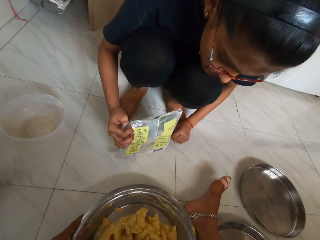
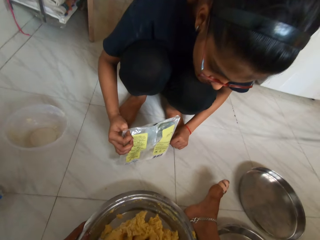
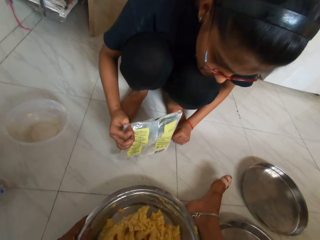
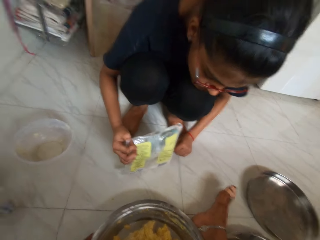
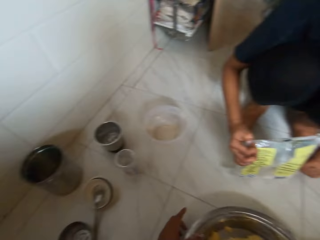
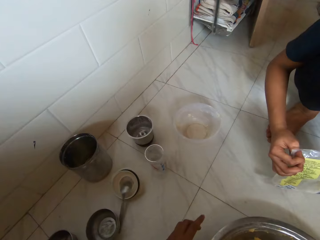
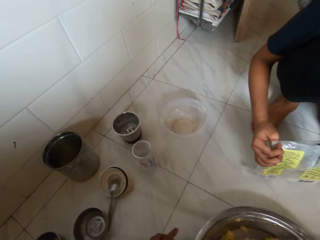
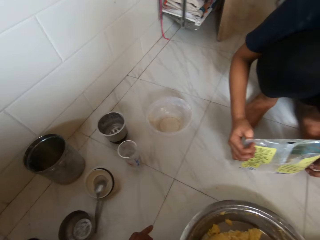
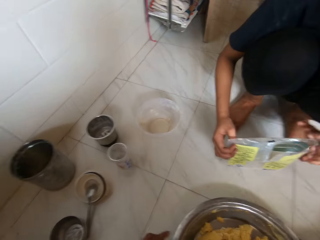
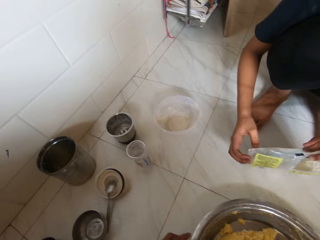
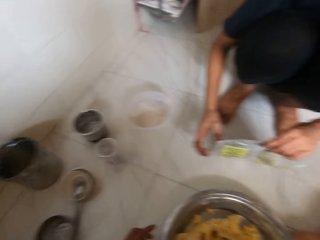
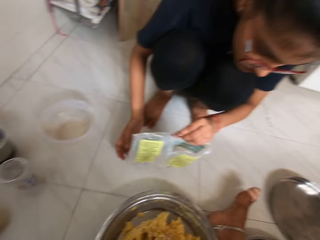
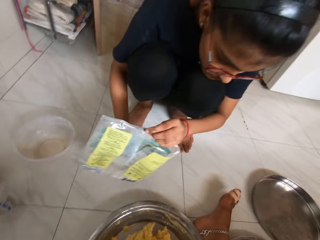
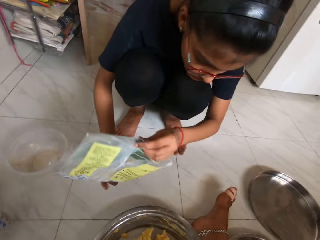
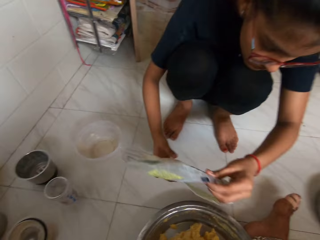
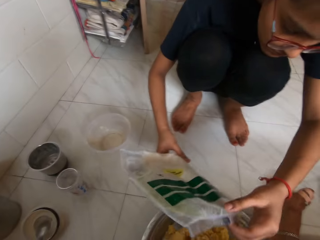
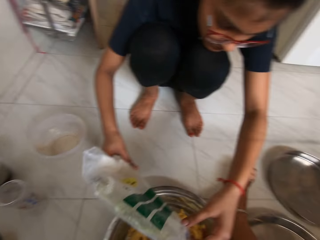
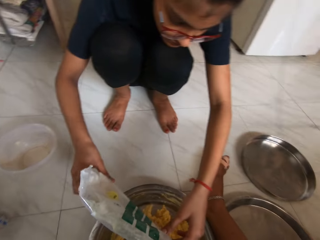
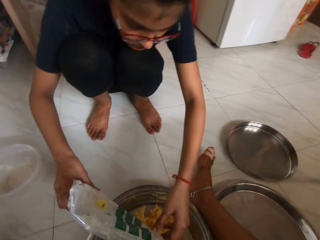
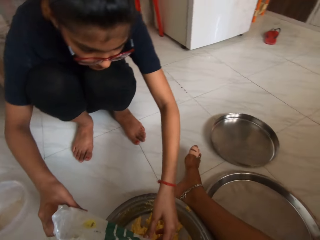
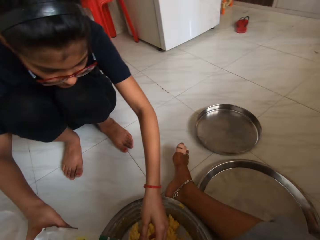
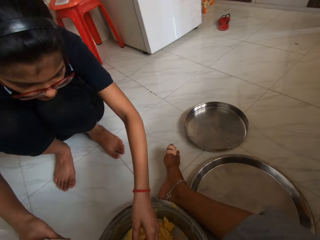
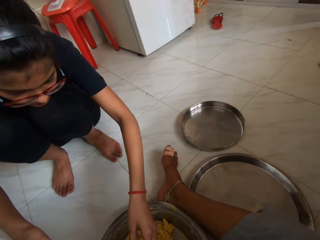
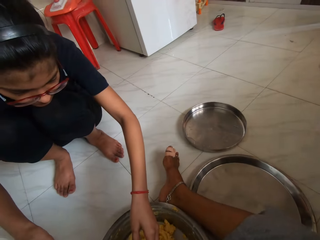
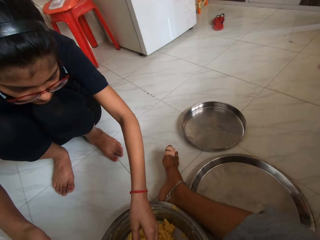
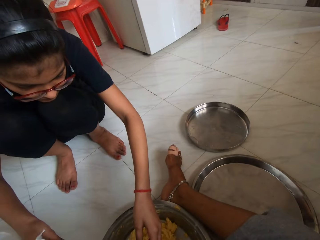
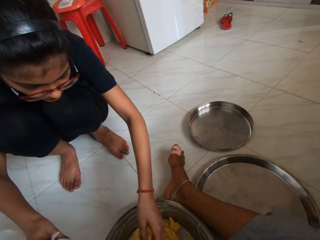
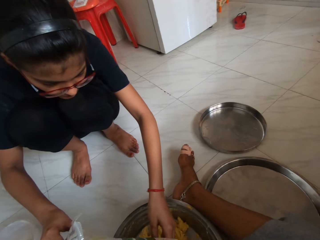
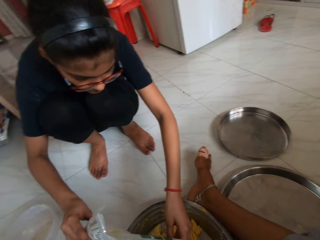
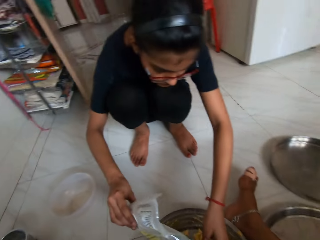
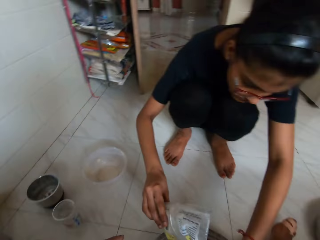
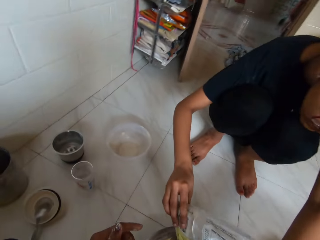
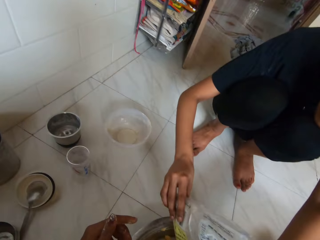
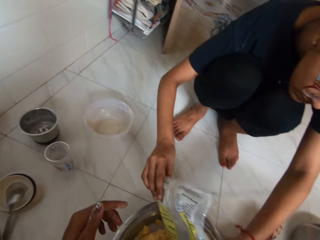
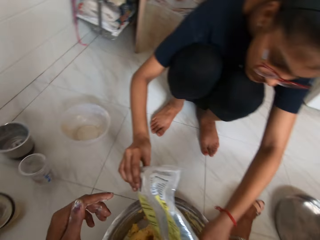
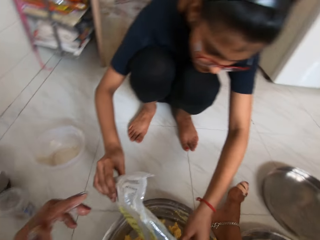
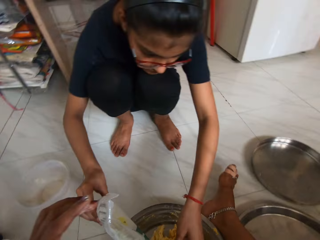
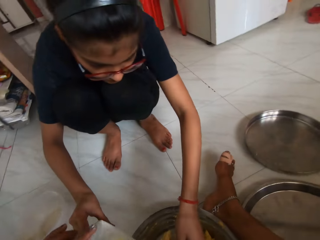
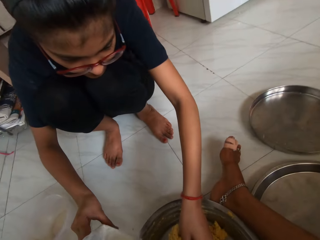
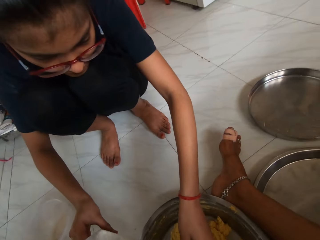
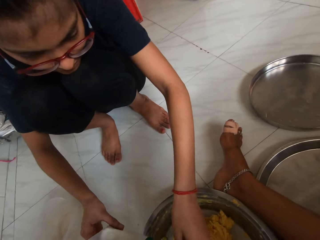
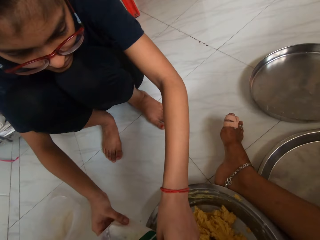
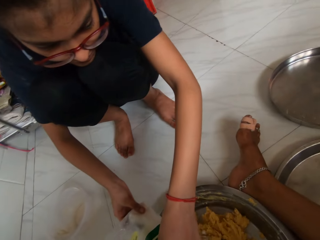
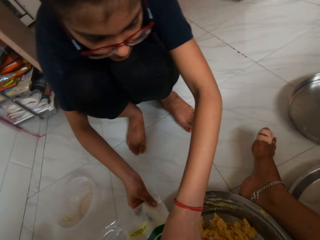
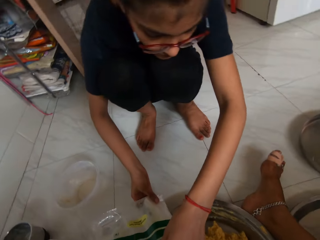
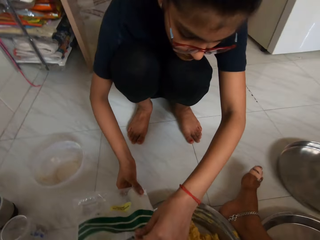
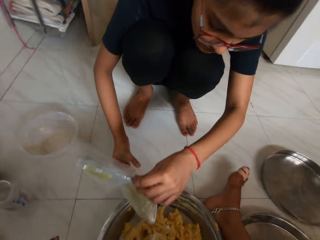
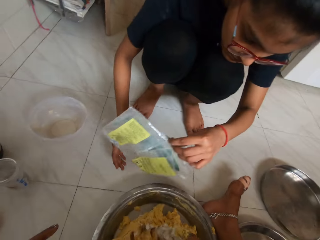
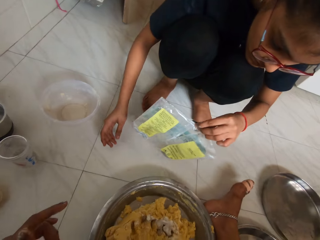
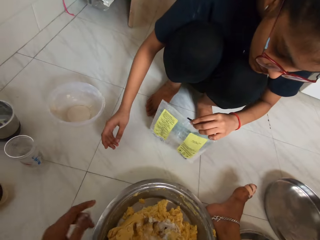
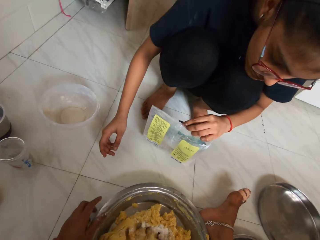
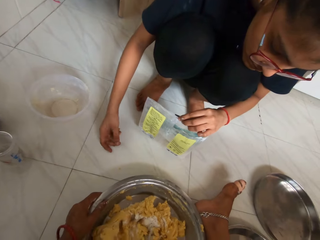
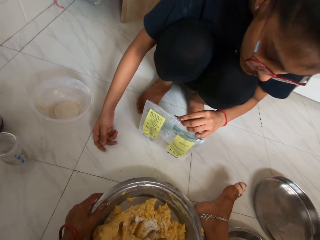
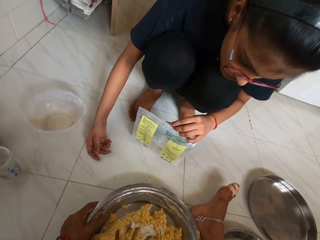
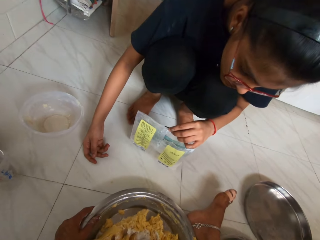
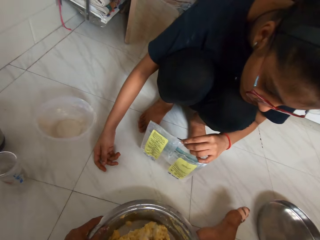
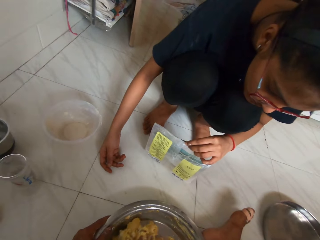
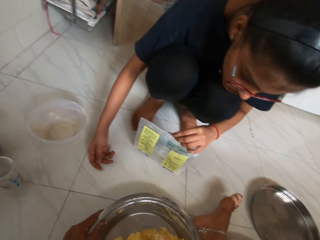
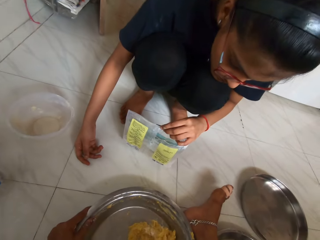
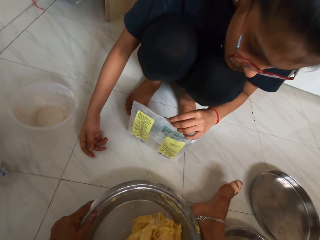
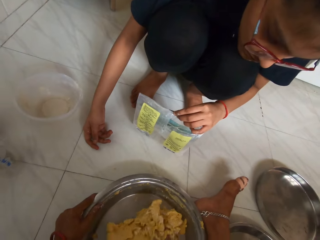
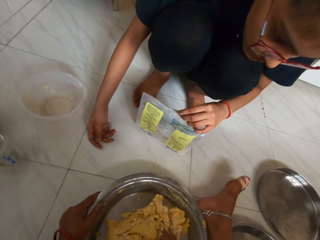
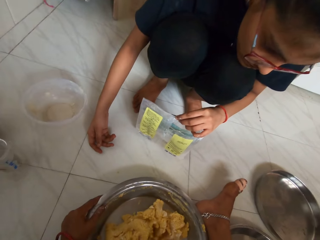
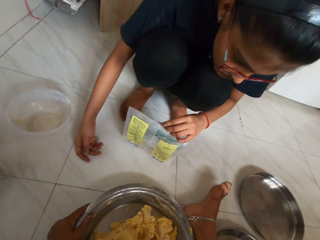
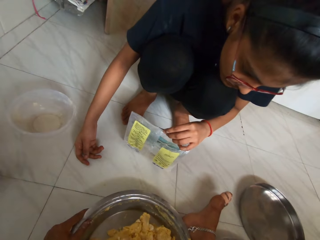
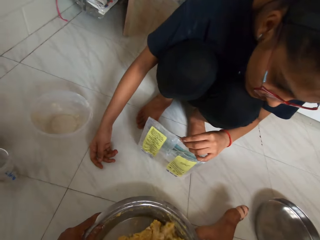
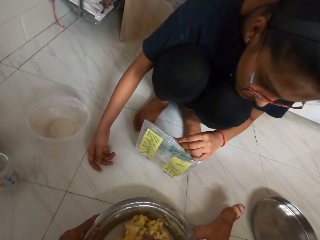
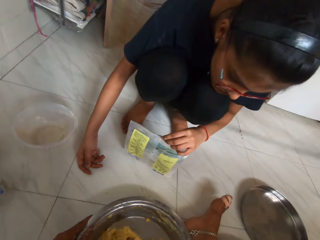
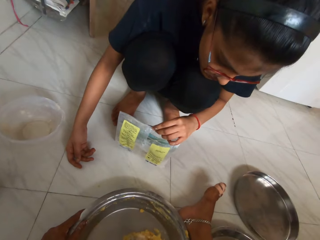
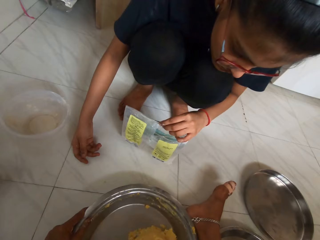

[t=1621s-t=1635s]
The lady pours seasoning from the sachet in her hands on the dough in the tray. The camera wearer touches the sachet in the hands of the lady with her left hand. The lady lowers the sachet in her hands on the ground. The camera wearer holds the tray on the ground with her left hand. She mixes the seasoning with the dough in the tray with her right hand.

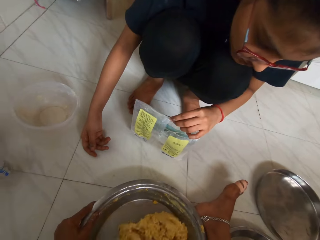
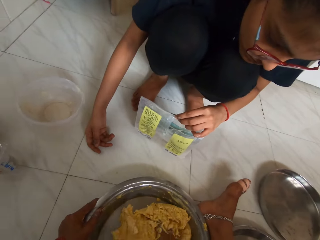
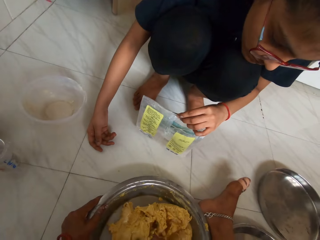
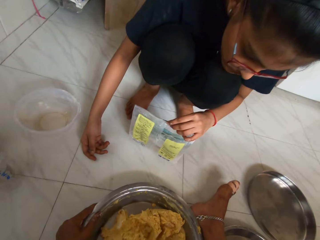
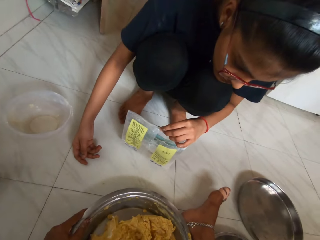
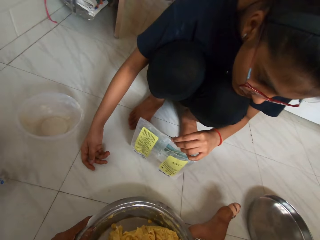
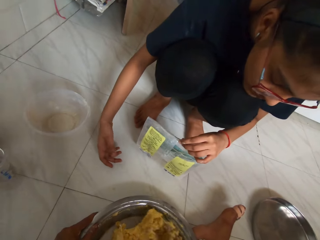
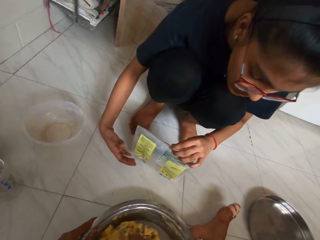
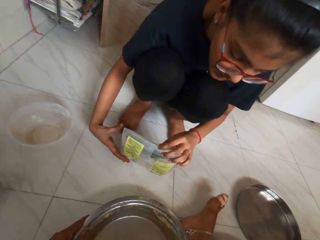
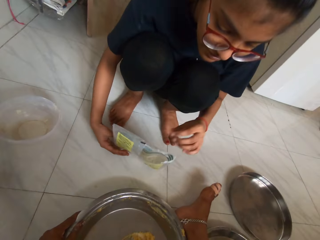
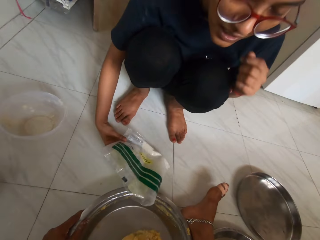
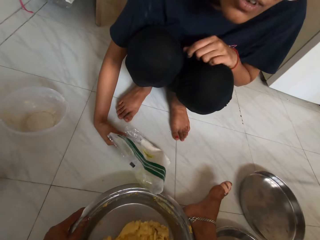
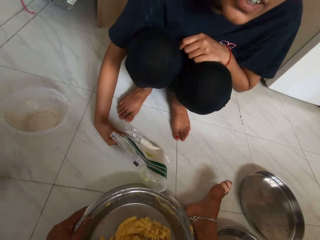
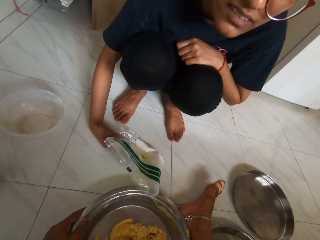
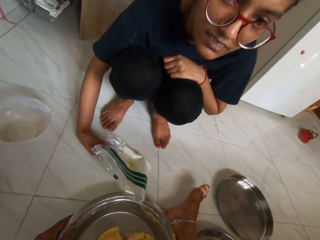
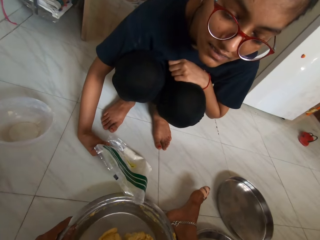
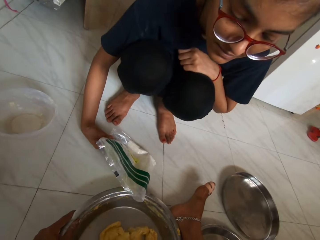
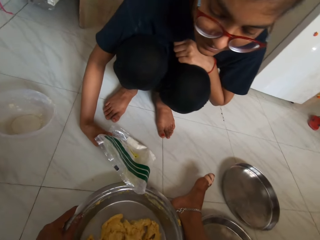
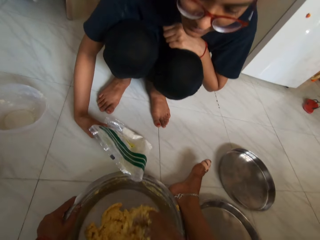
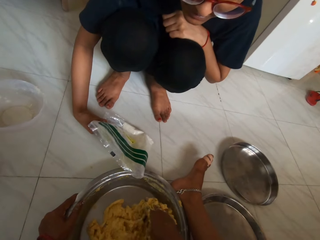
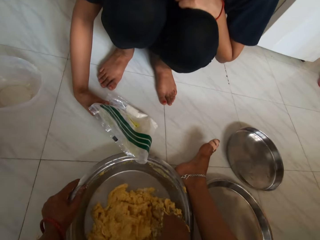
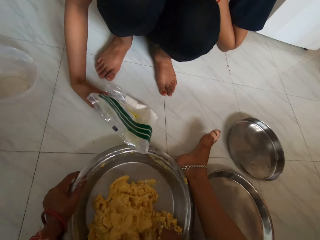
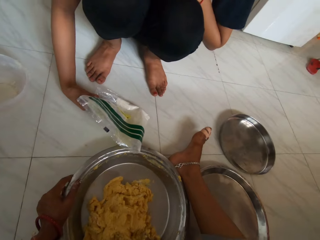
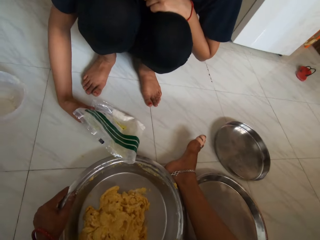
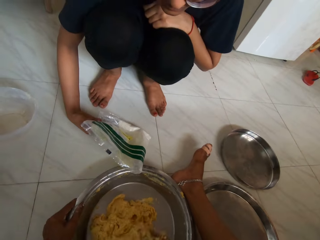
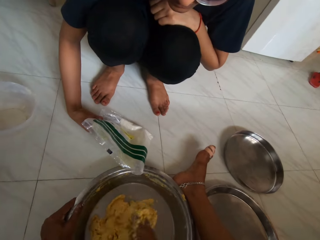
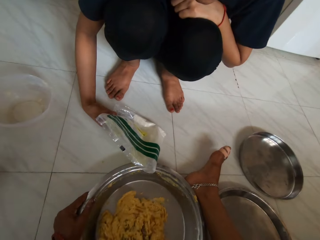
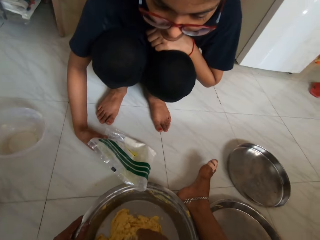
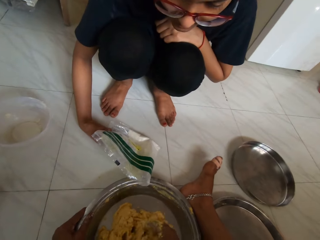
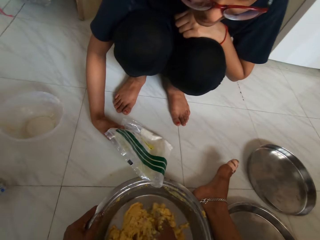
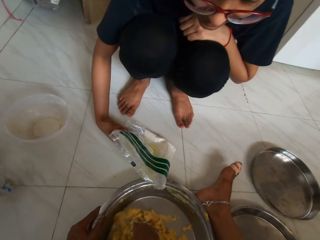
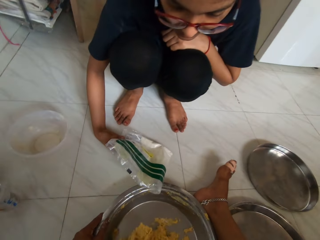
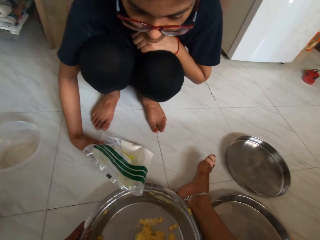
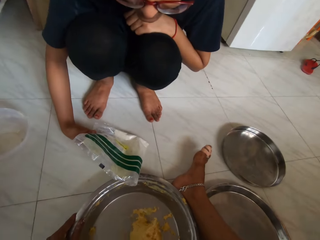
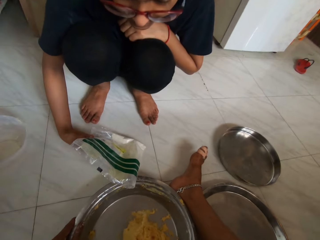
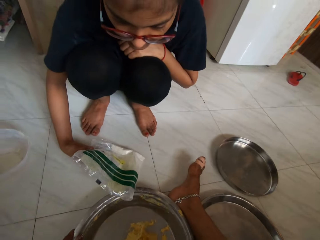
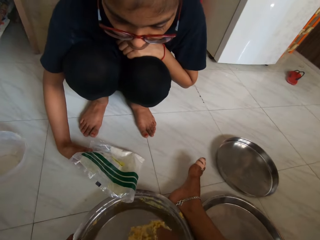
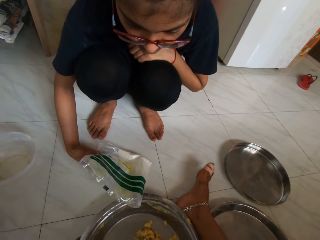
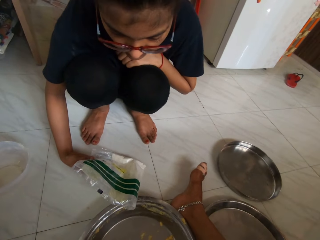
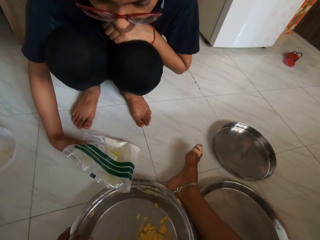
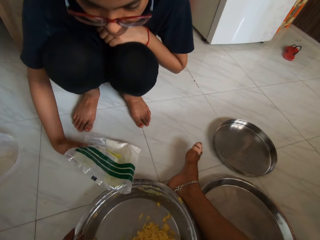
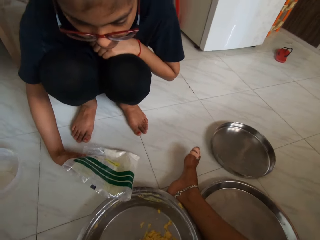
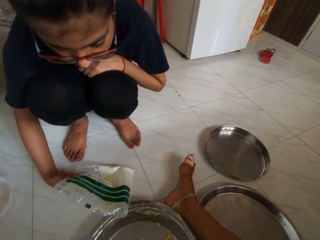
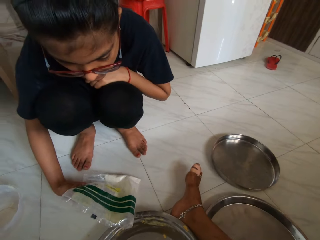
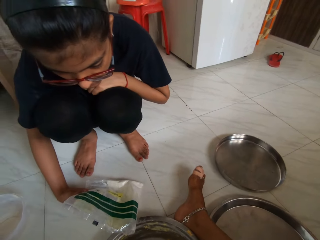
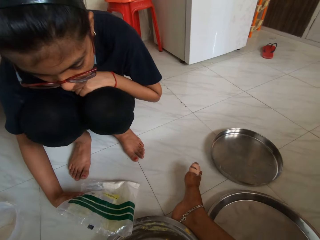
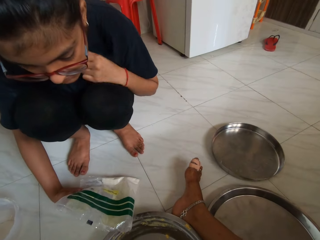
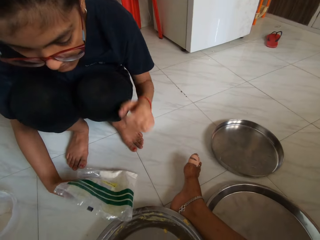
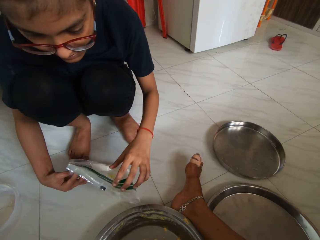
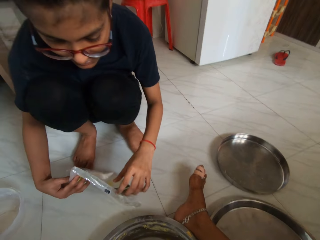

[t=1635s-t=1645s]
The woman interacts with the camera wearer. The camera wearer kneads dough in a bowl.
